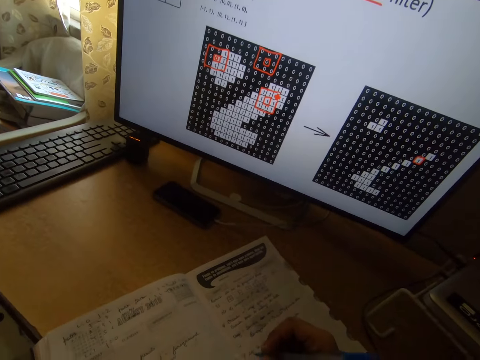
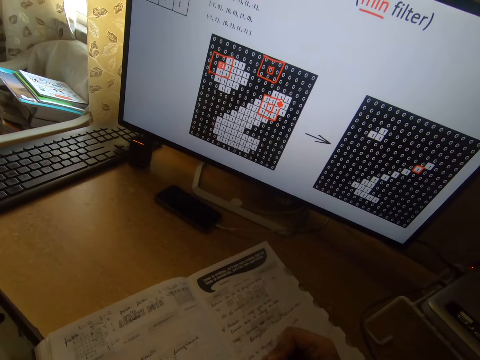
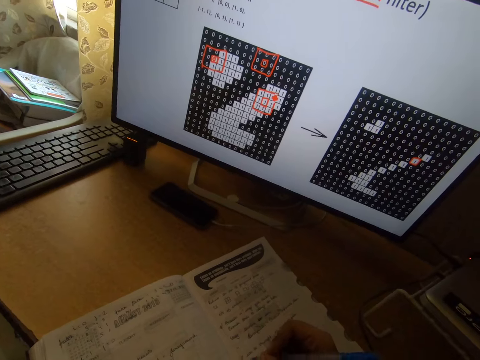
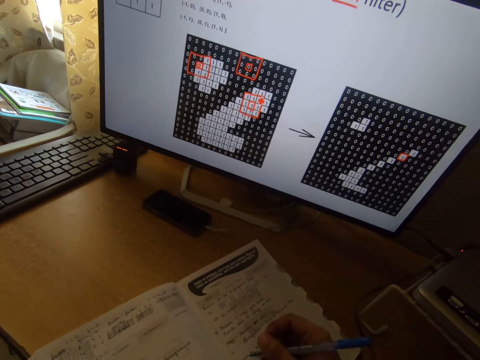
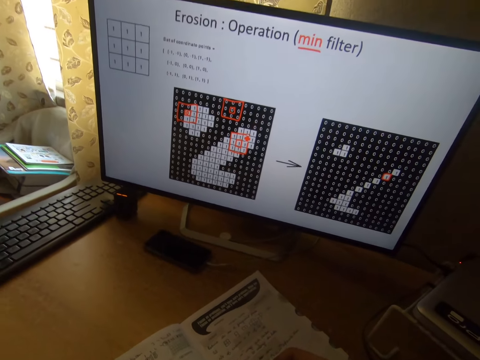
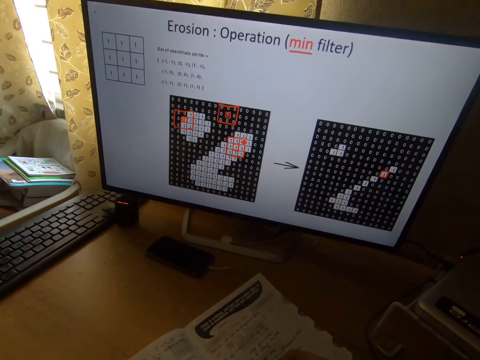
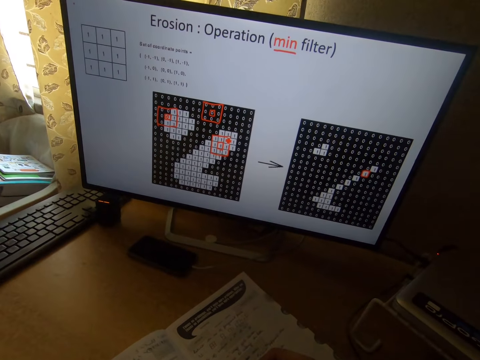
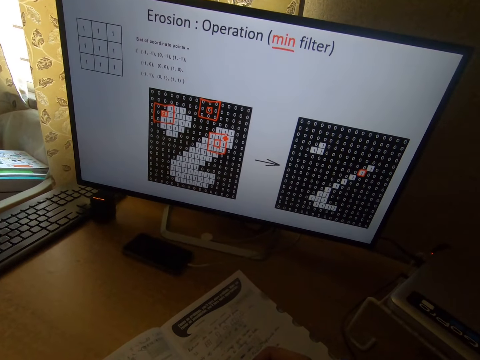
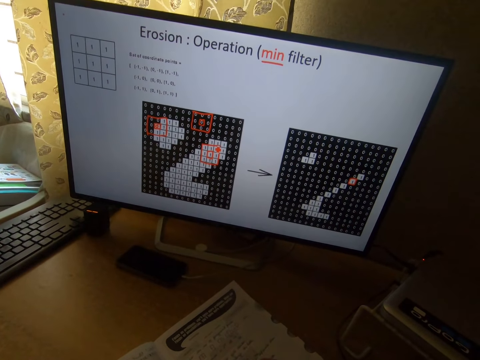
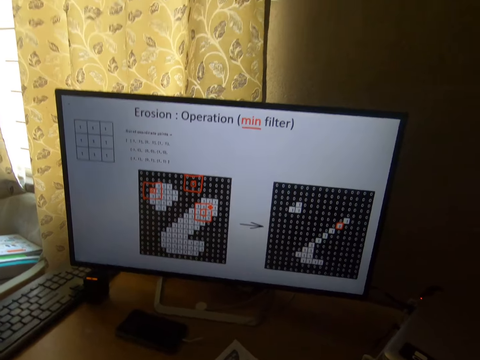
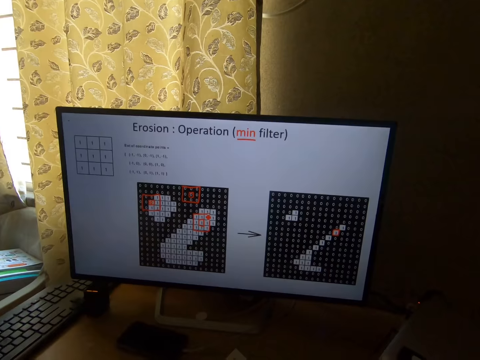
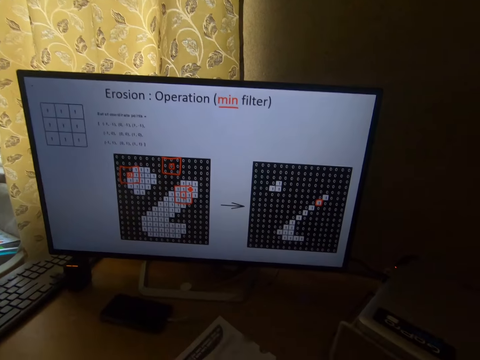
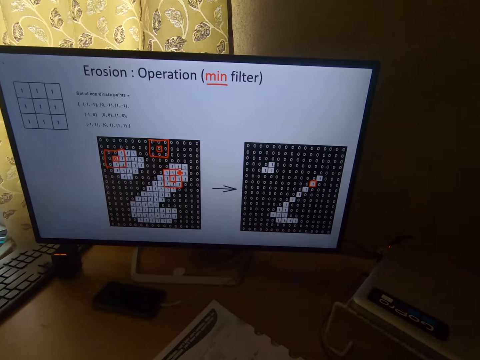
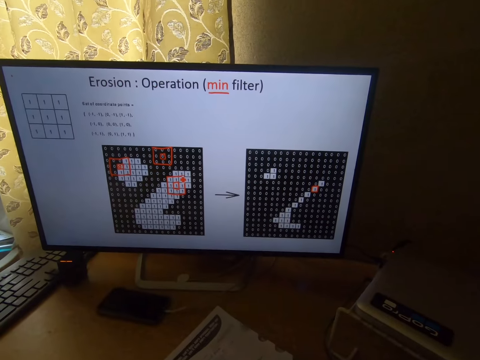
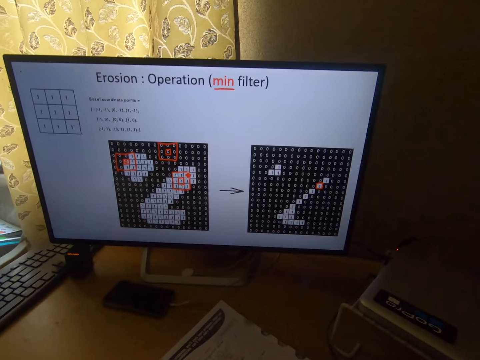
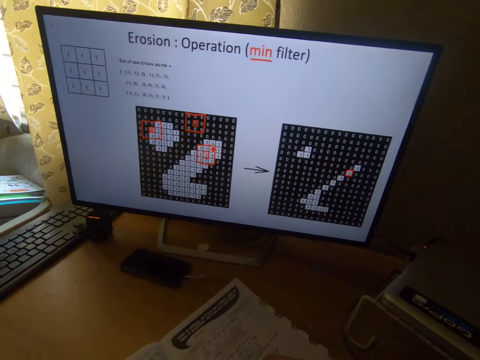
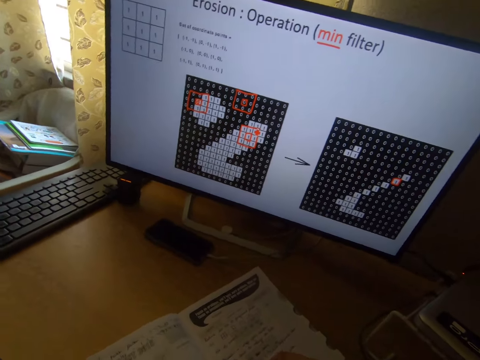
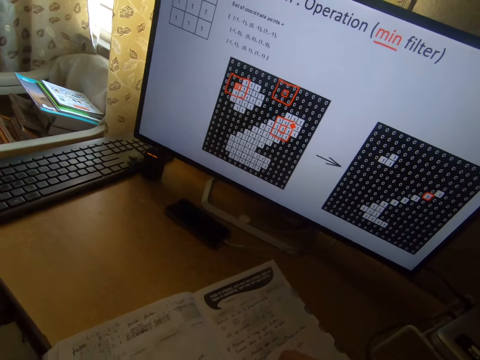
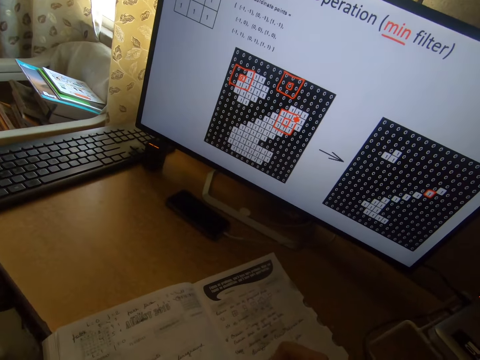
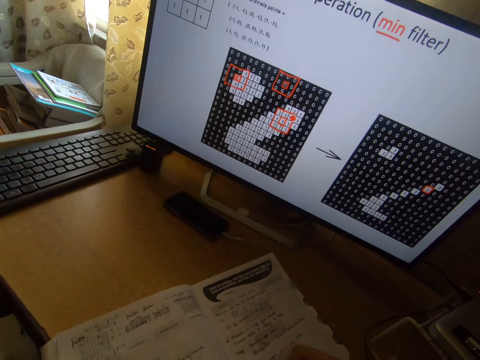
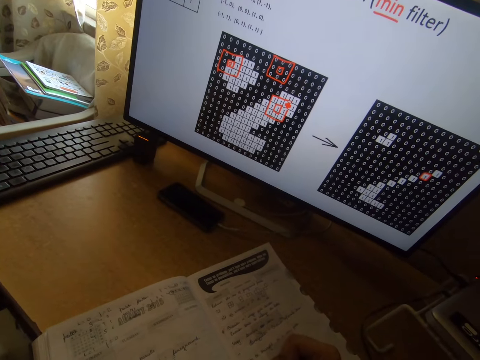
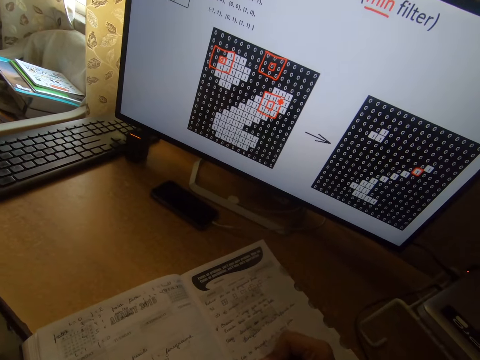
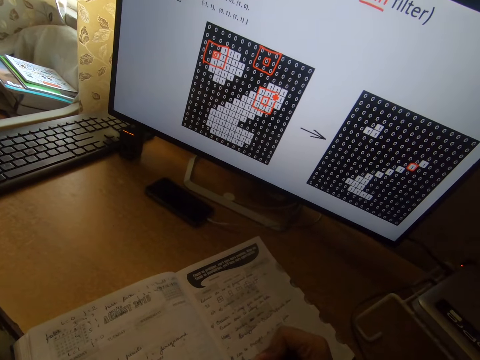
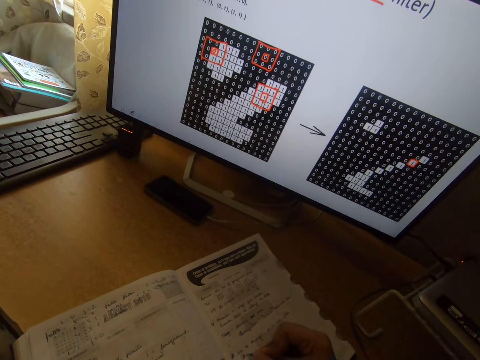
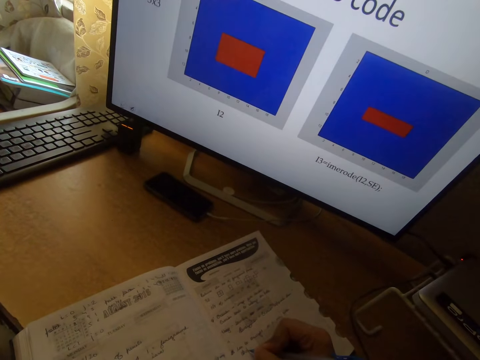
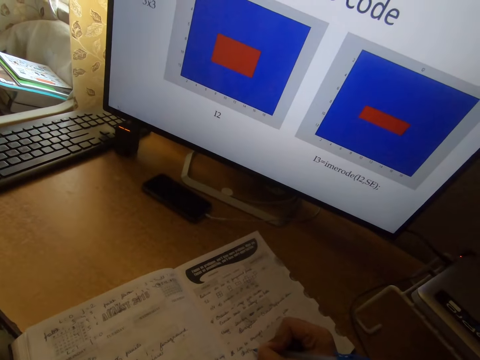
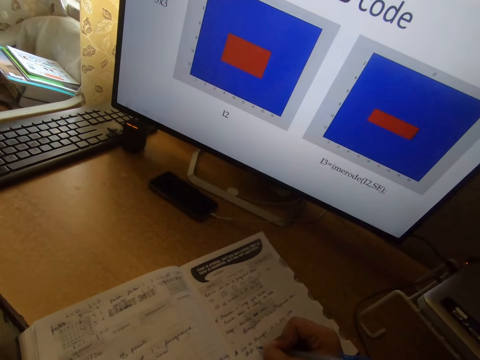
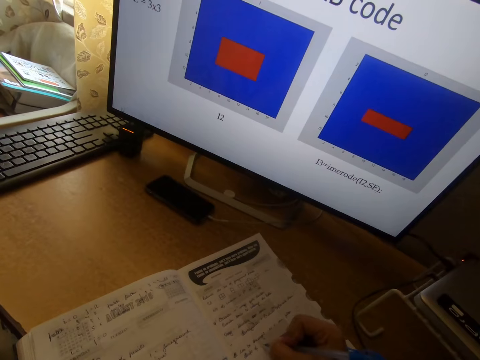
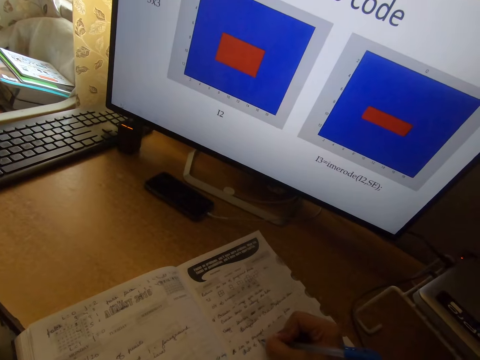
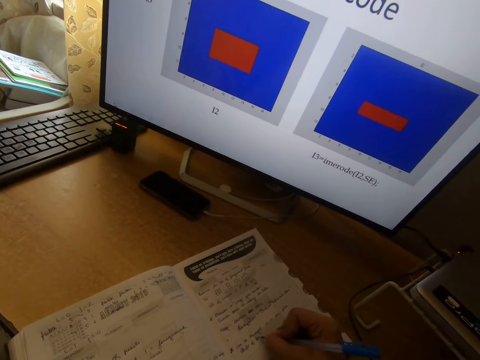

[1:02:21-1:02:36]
The camera wearer stares at the monitor's screen. They write on the book with the pen. They stare at the monitor's screen.

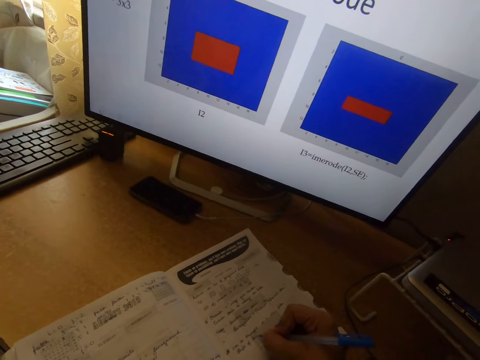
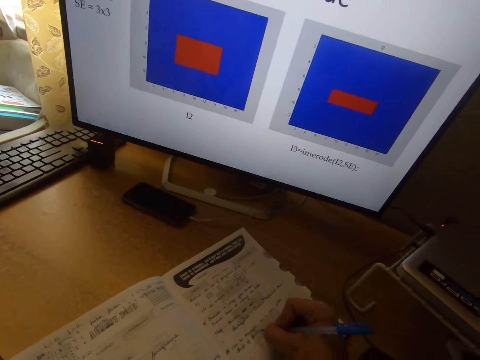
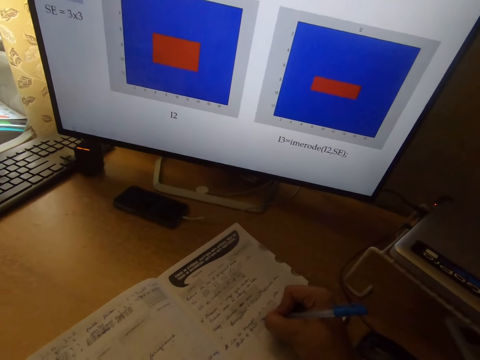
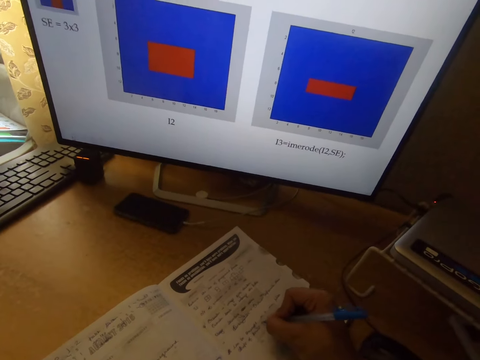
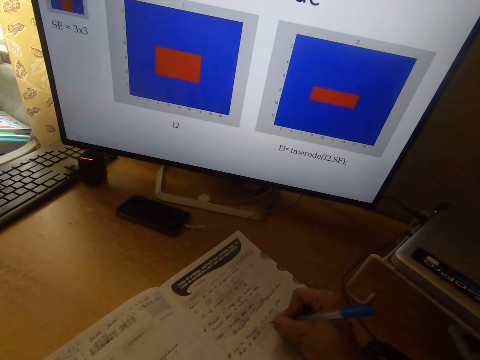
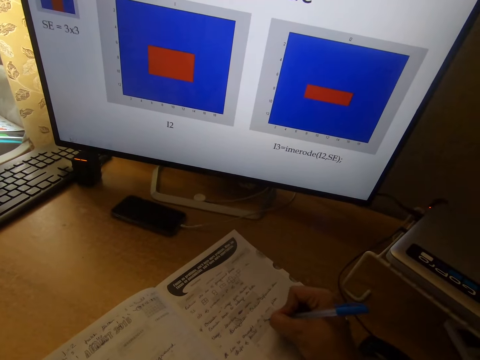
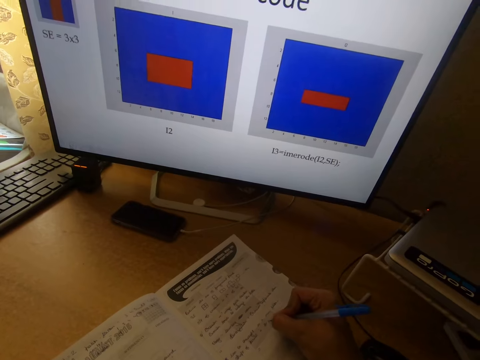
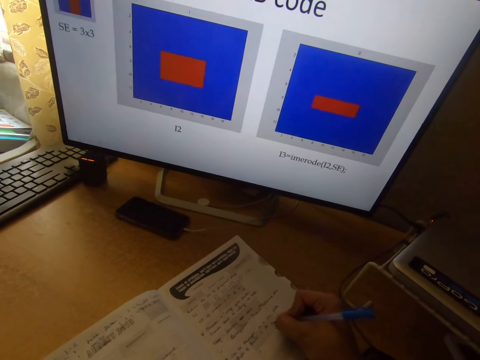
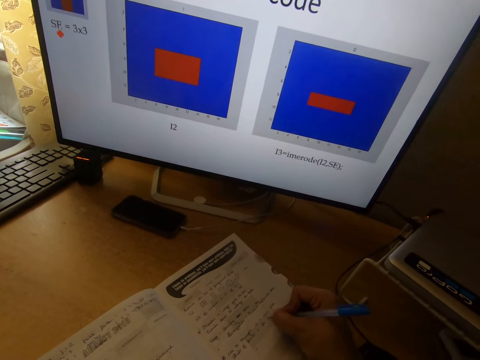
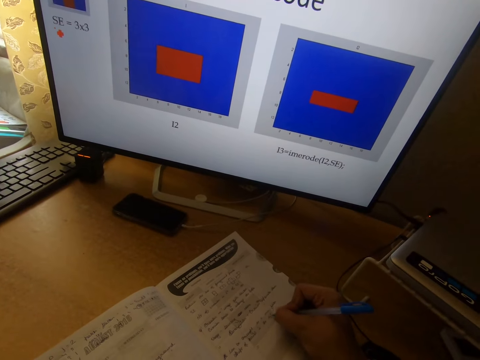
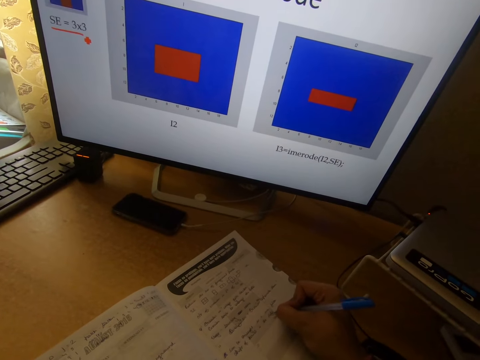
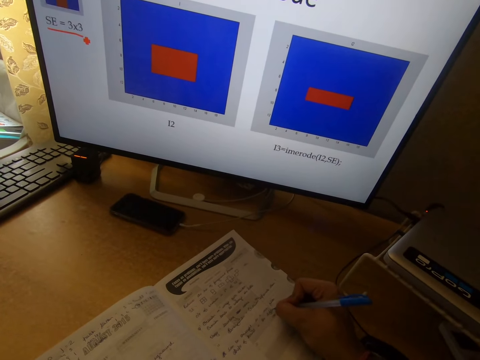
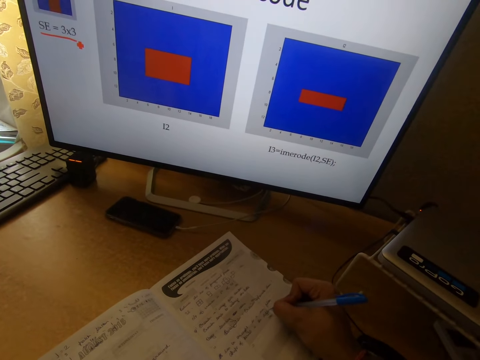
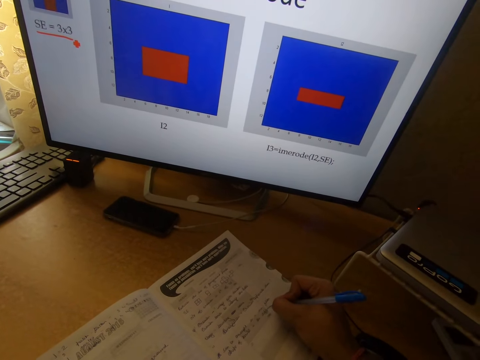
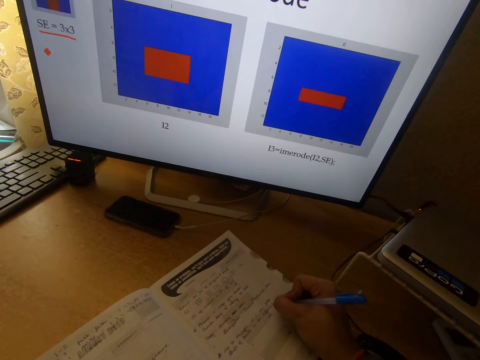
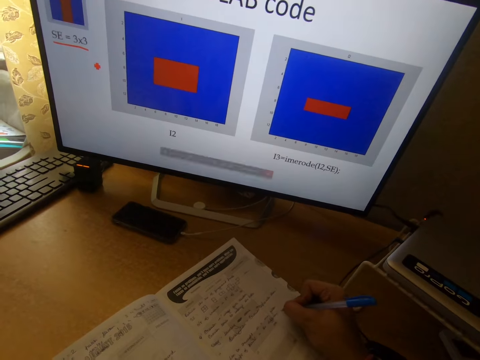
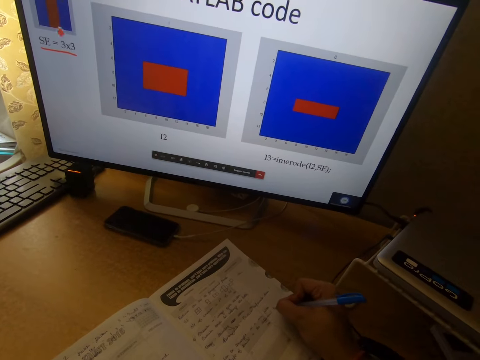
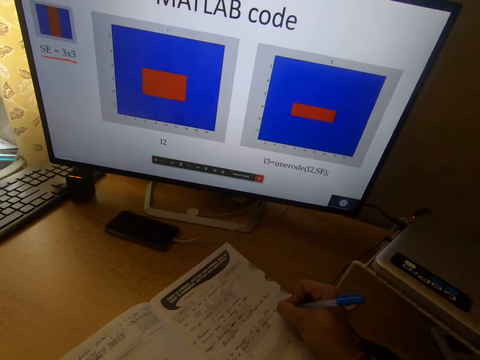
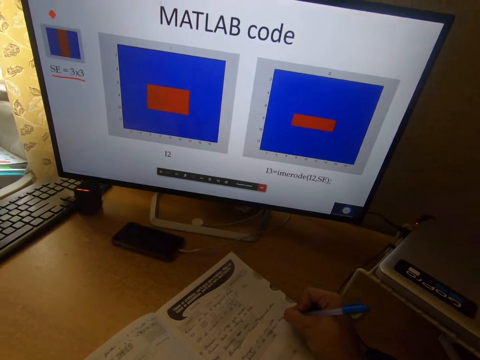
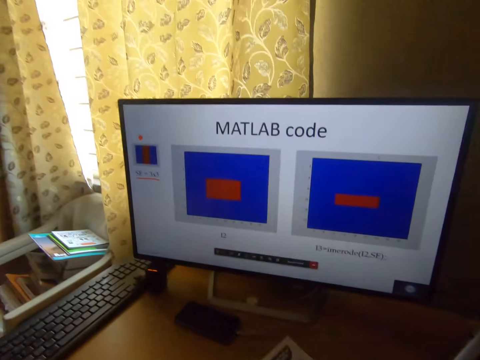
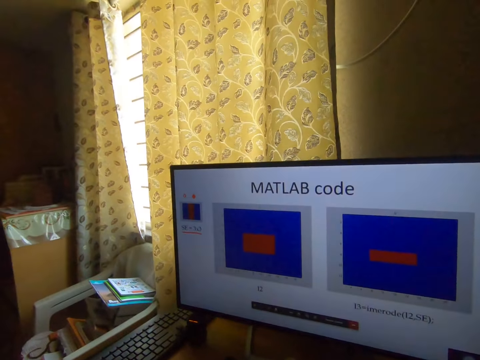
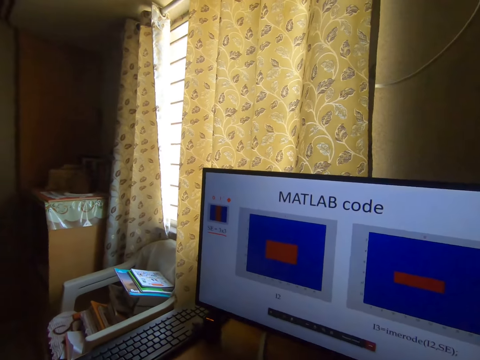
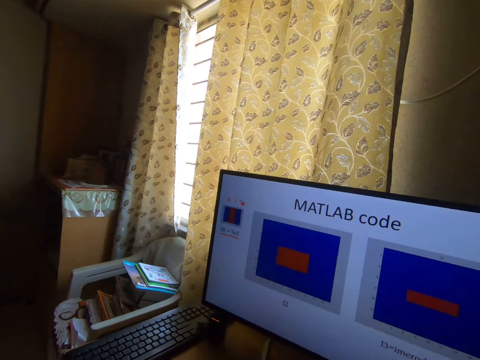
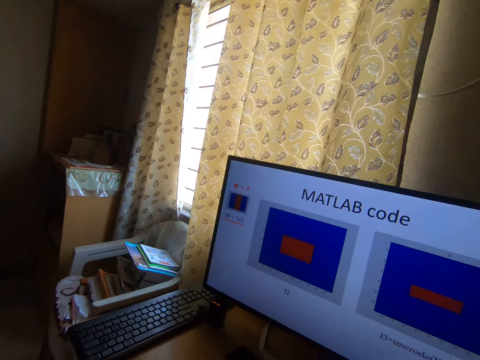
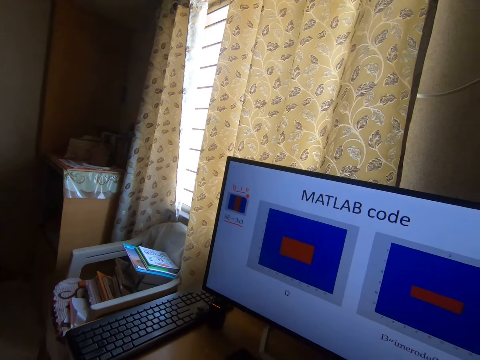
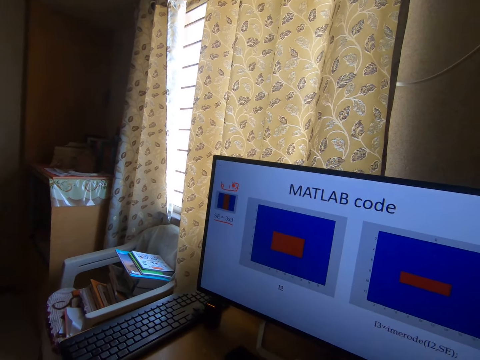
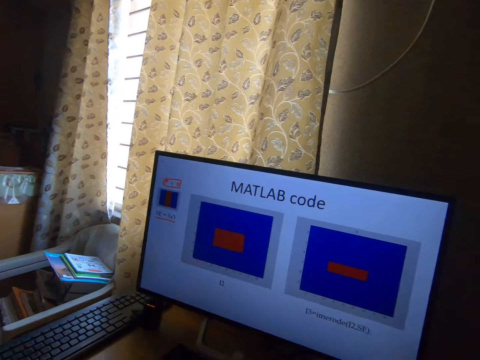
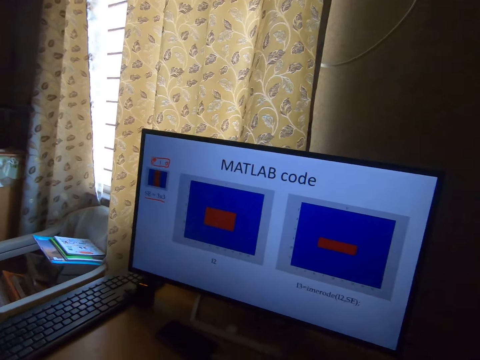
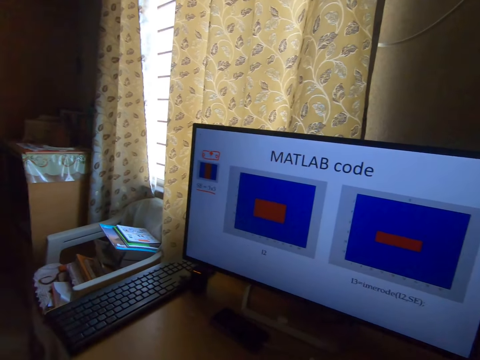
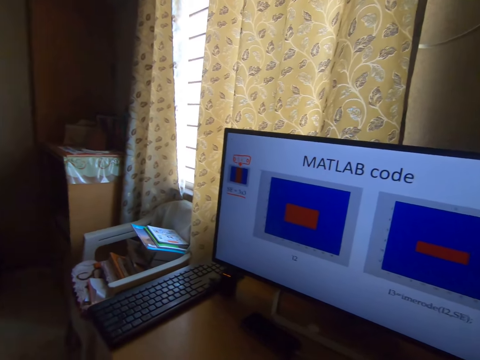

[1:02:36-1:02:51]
The camera wearer writes on the book with the pen. They stare at the monitor's screen.
